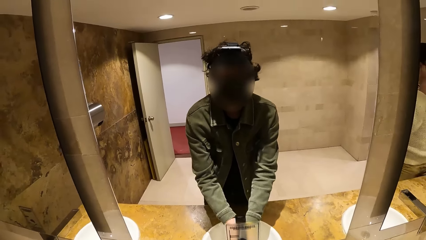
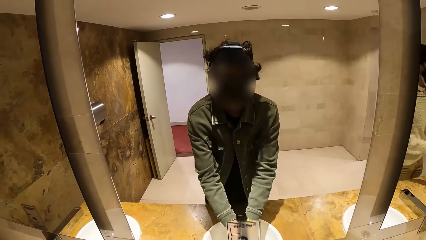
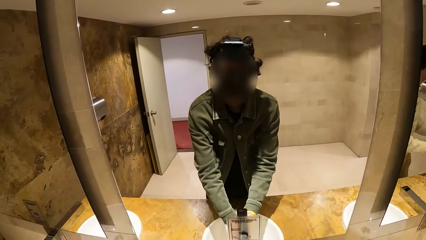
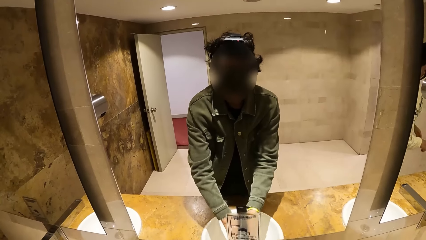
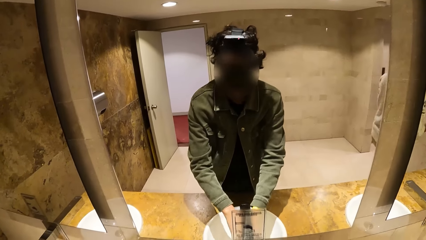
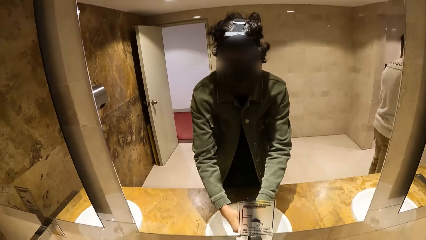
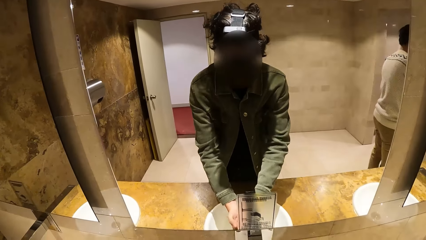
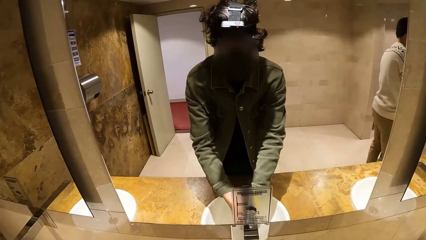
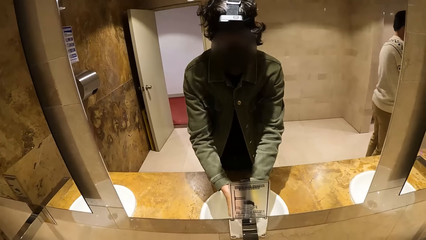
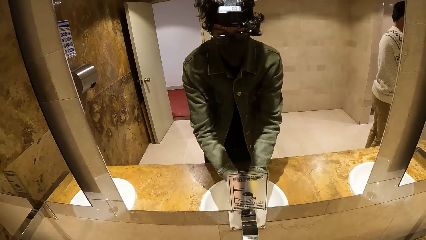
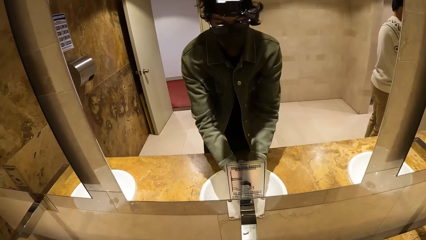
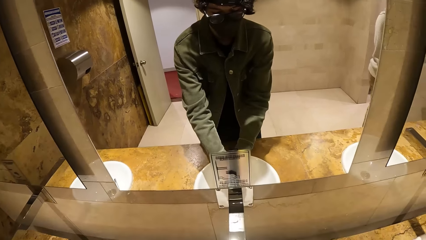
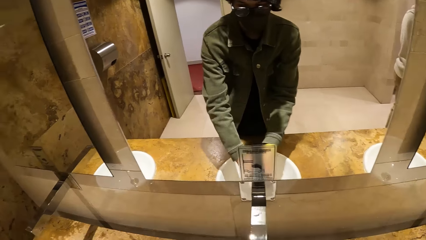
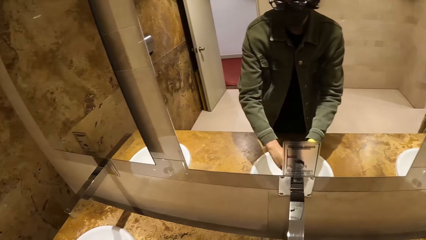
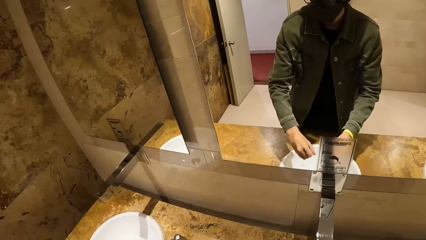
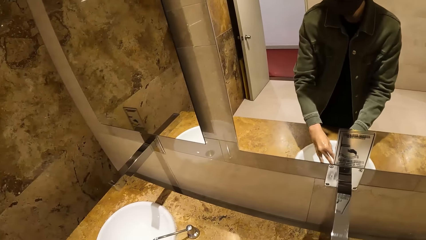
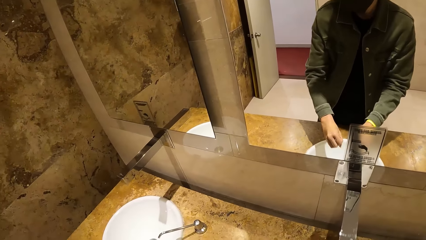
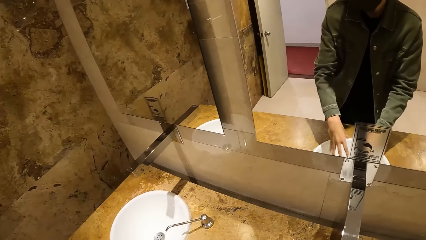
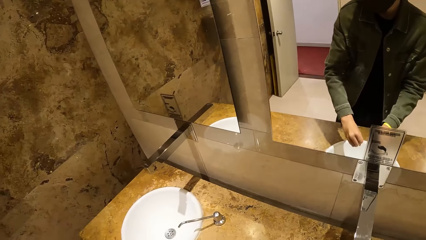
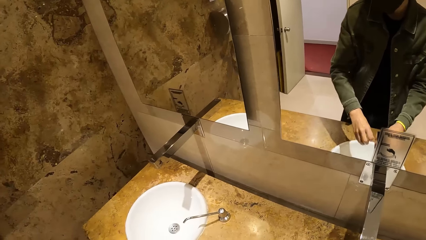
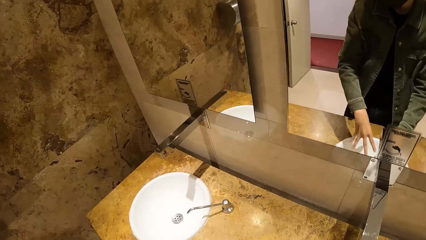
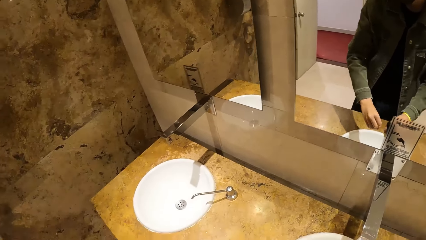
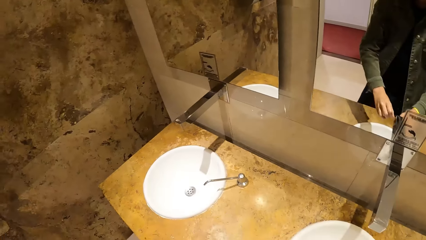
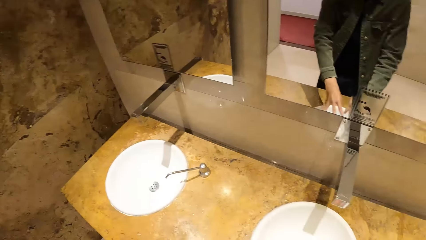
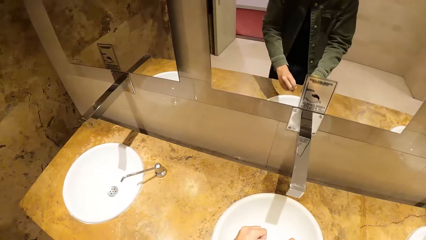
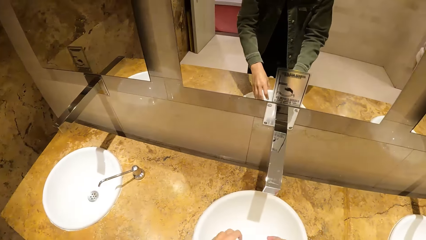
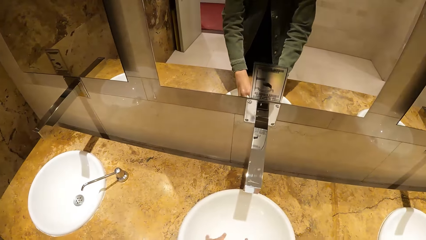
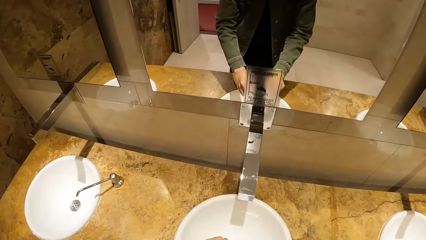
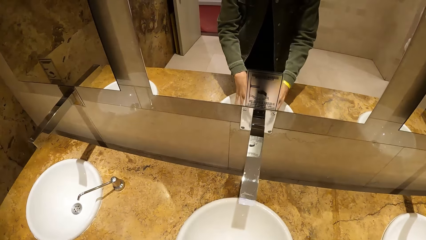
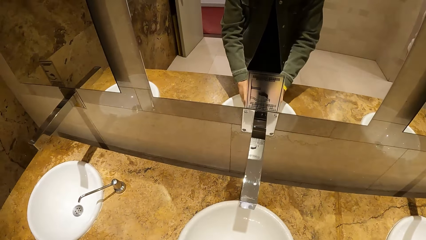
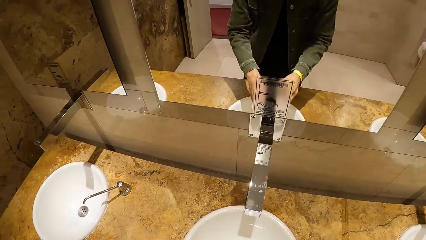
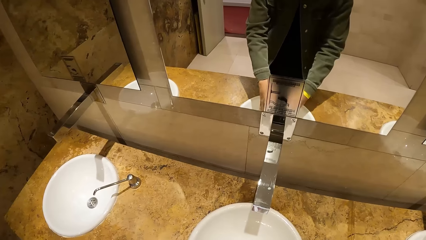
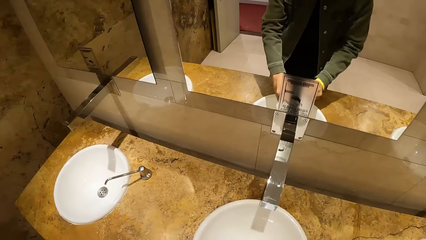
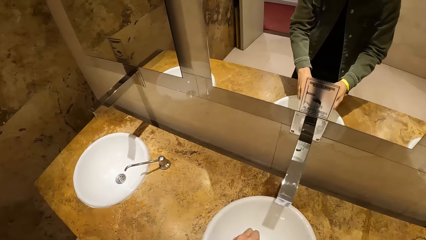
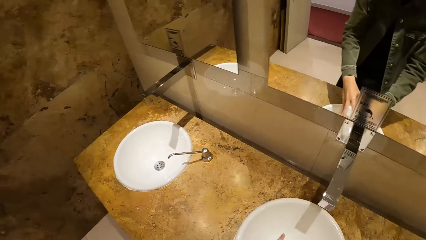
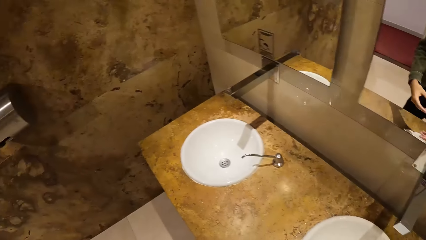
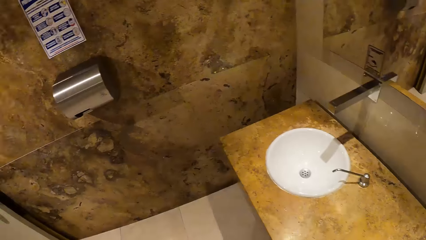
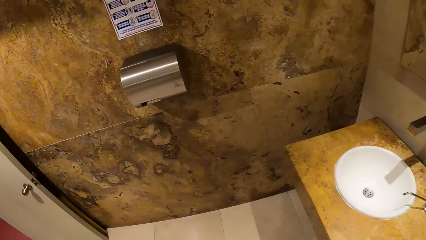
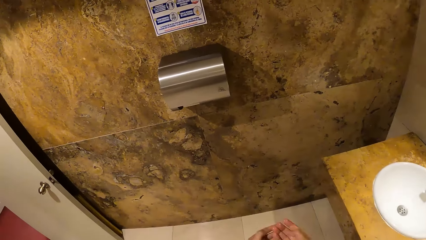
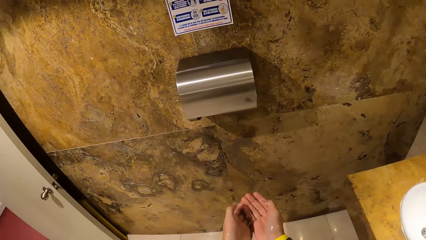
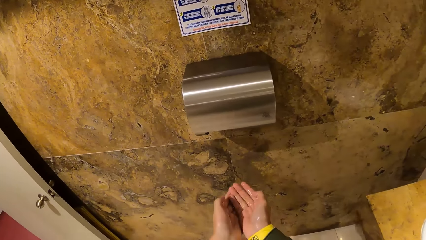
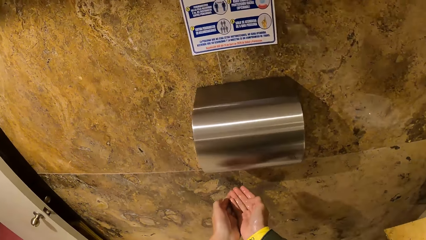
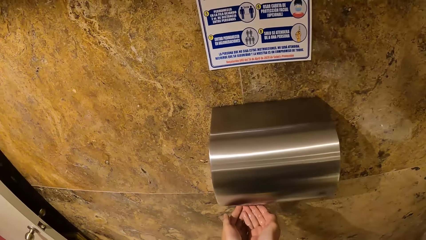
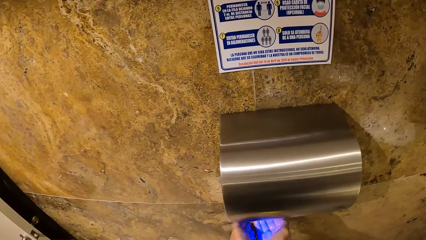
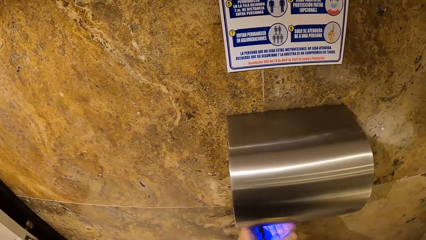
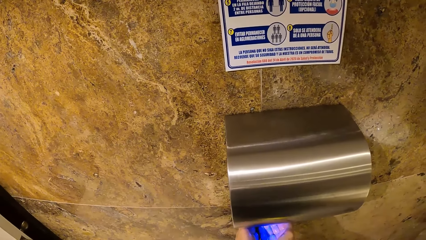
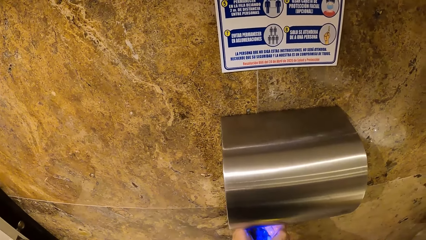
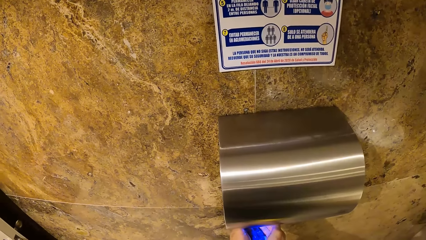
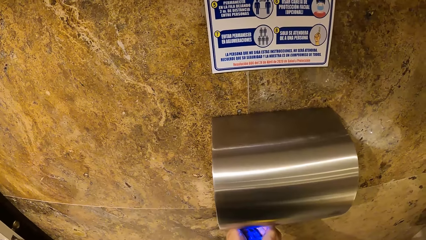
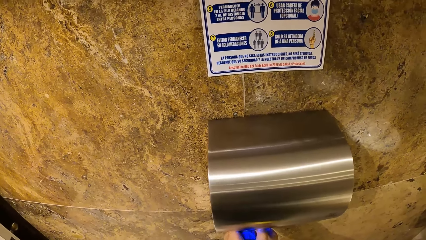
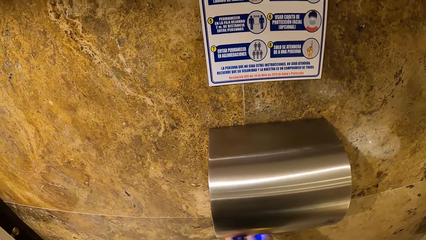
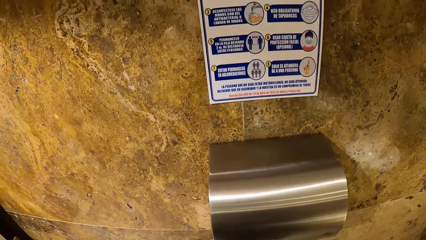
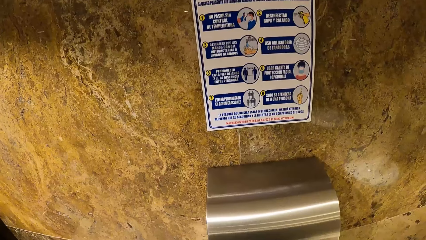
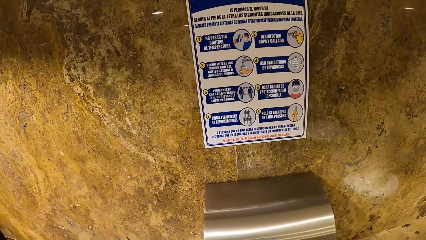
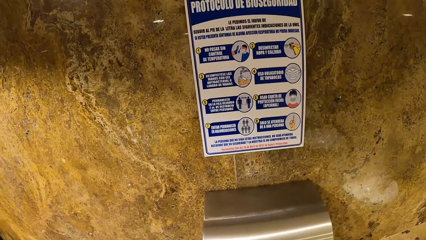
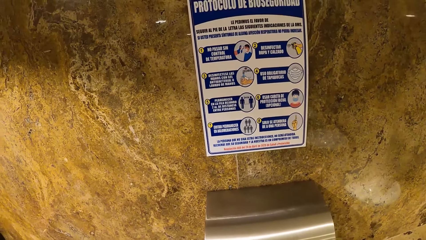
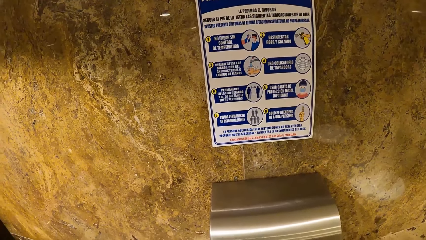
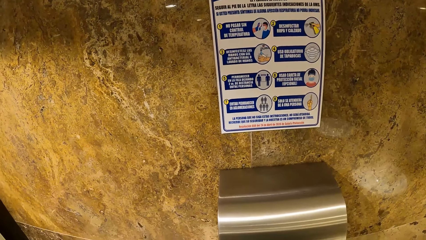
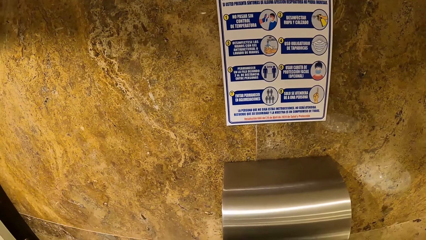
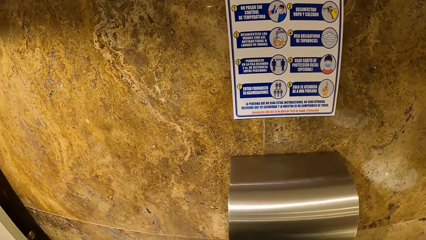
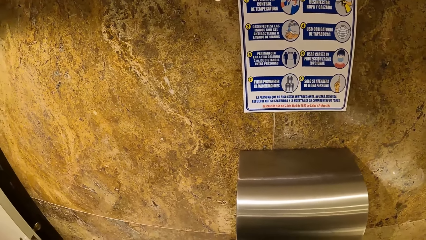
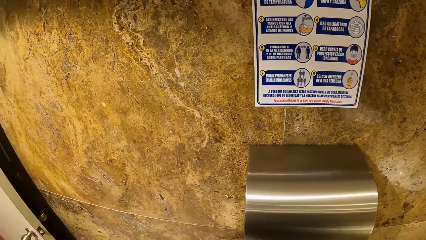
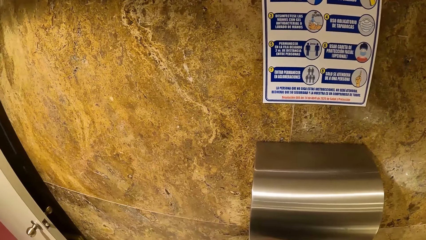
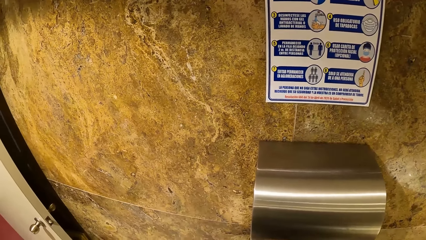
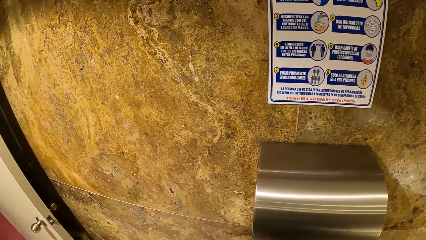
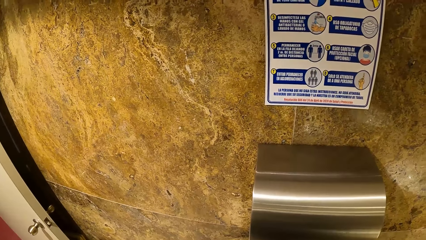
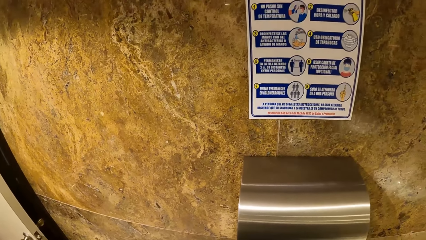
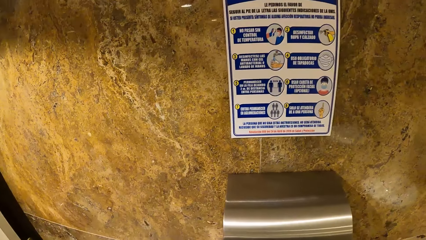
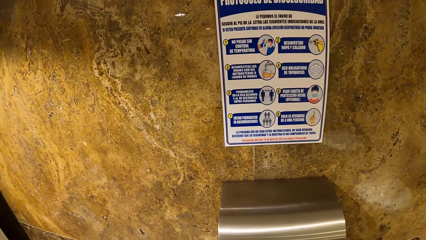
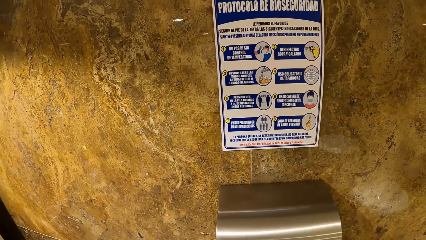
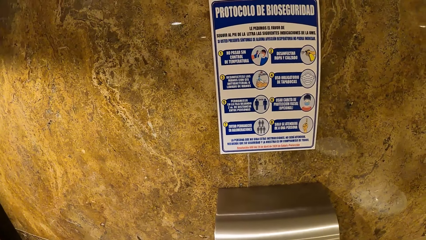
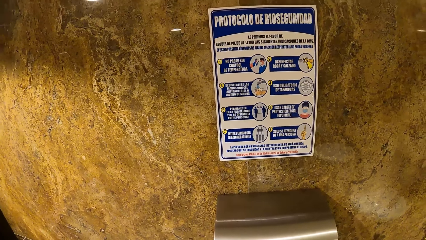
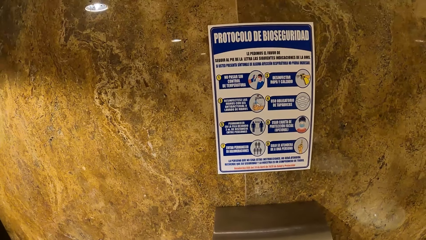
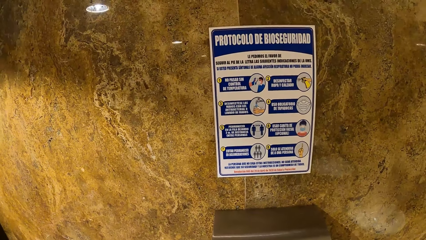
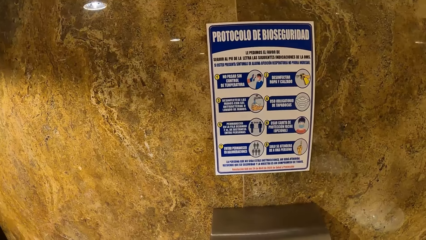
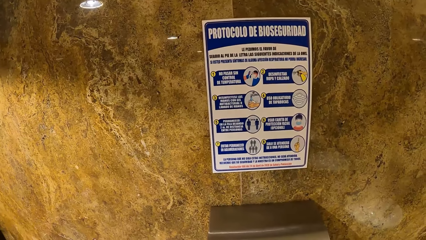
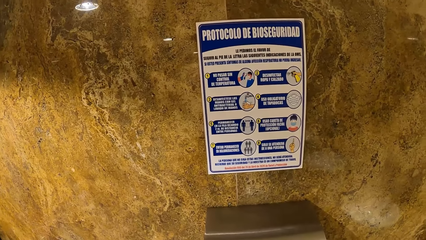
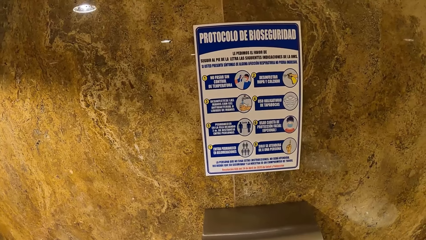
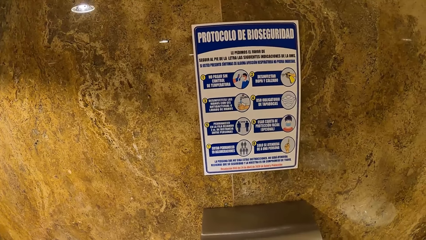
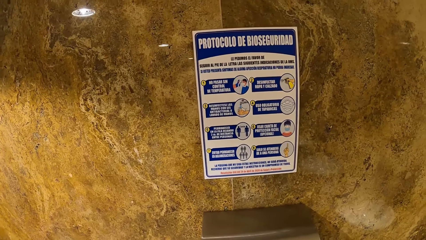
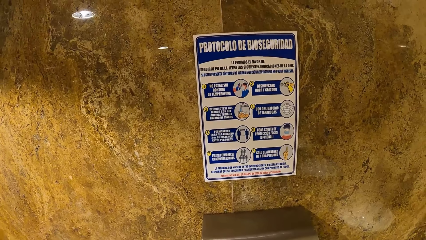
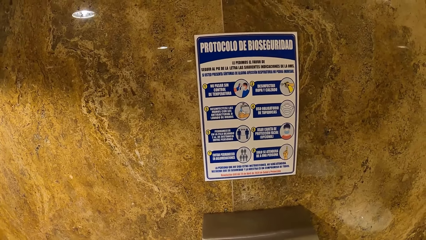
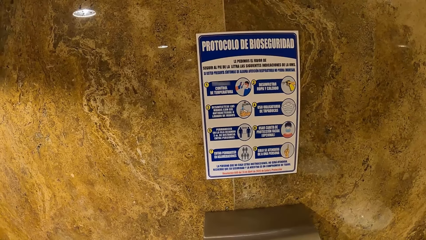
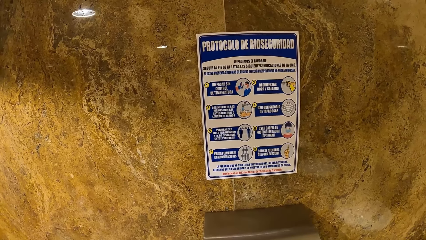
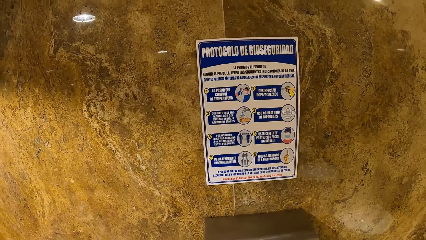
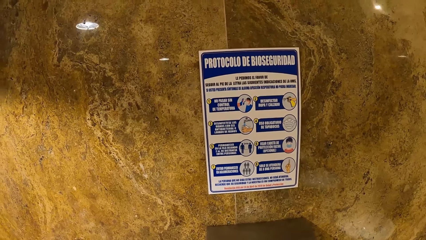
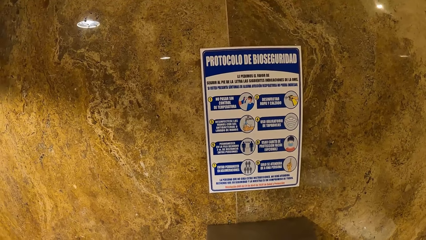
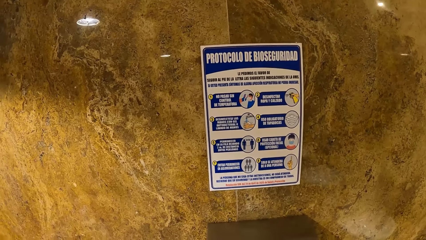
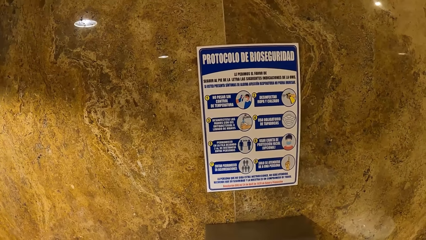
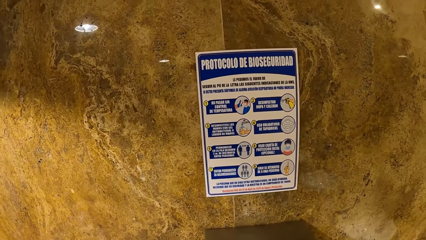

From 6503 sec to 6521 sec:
The camera wearer shakes his hands into the basin. He dries his hands with a hand dryer by the wall.
